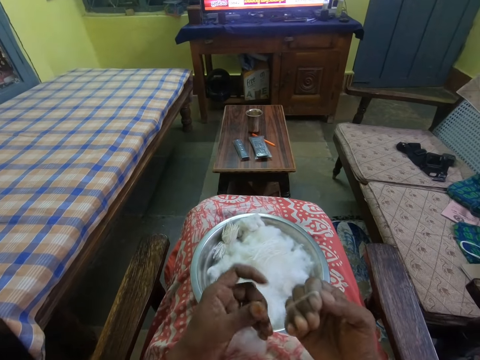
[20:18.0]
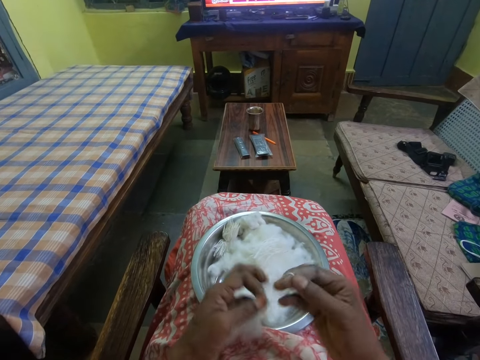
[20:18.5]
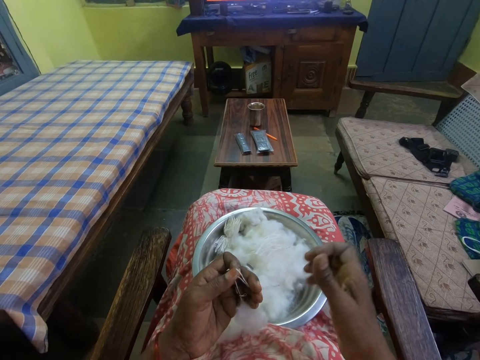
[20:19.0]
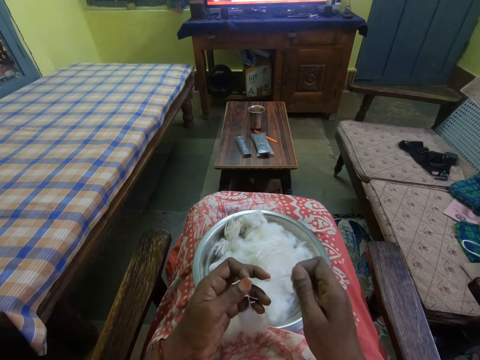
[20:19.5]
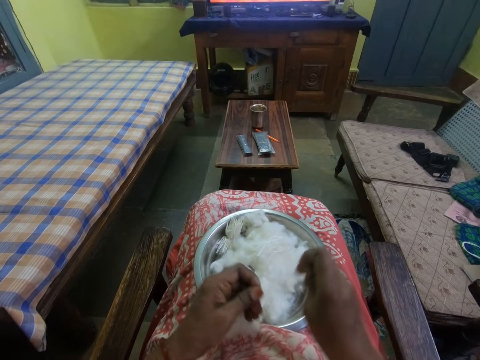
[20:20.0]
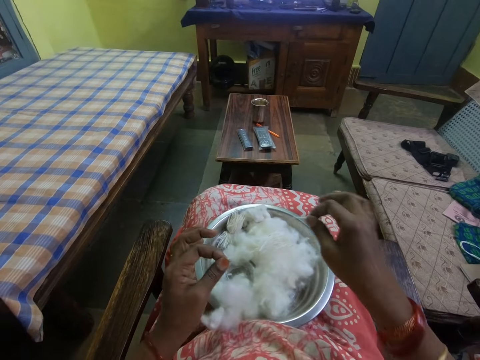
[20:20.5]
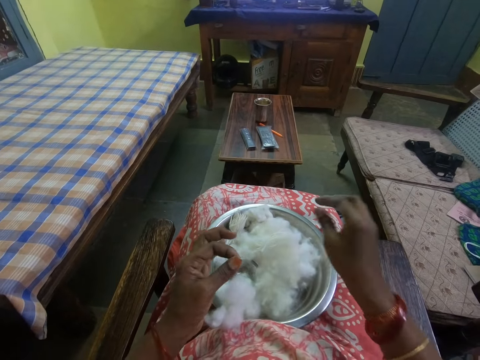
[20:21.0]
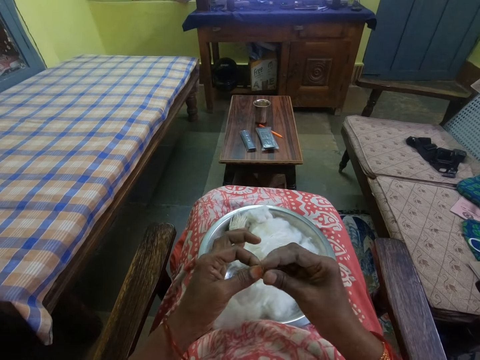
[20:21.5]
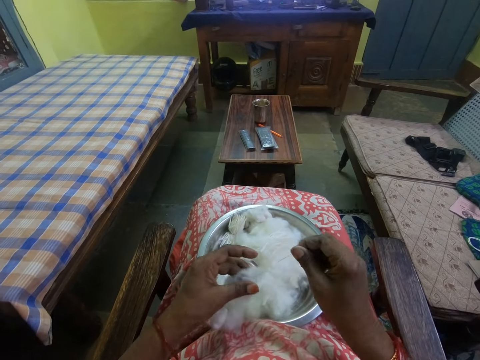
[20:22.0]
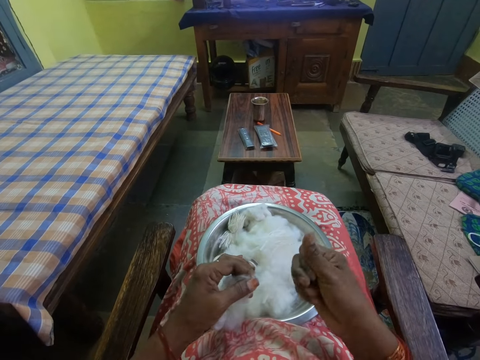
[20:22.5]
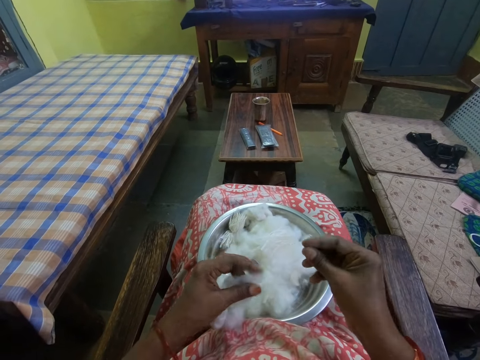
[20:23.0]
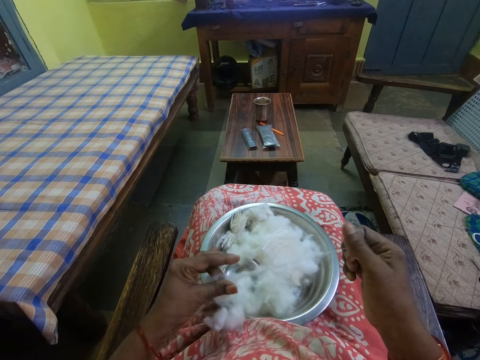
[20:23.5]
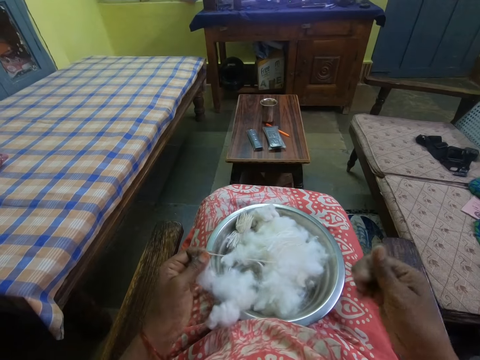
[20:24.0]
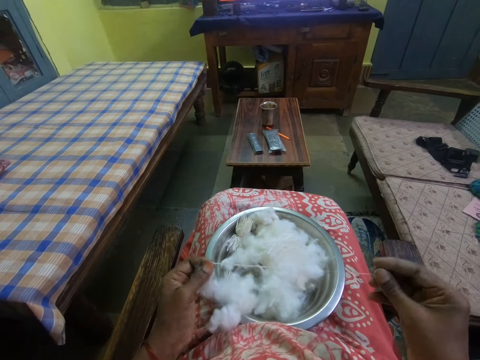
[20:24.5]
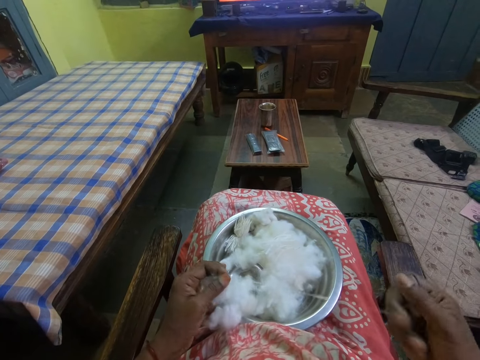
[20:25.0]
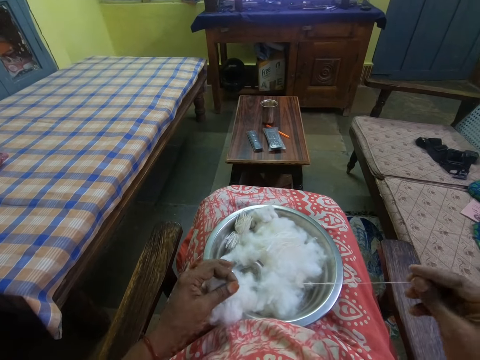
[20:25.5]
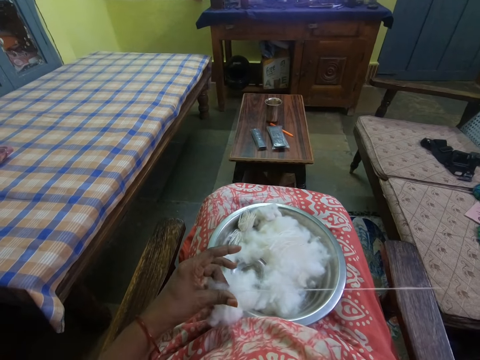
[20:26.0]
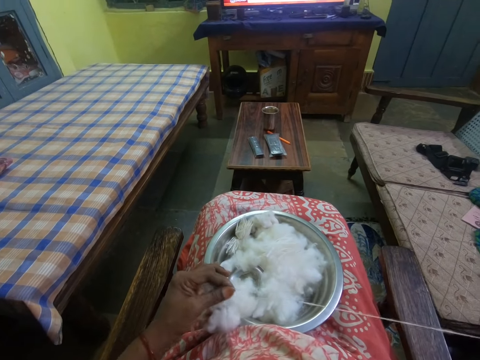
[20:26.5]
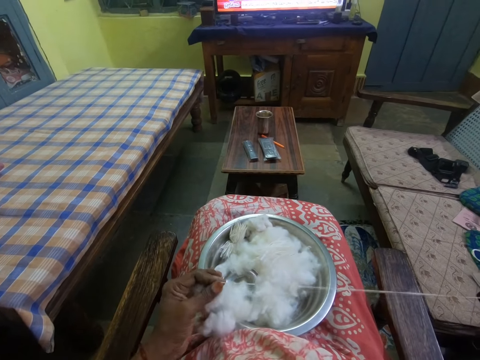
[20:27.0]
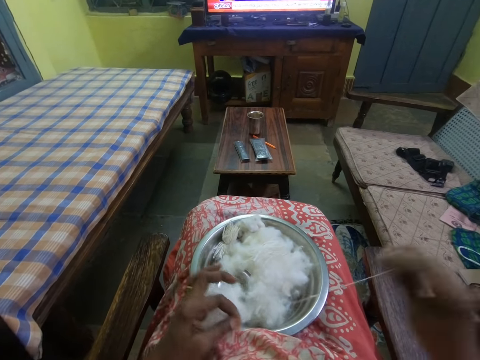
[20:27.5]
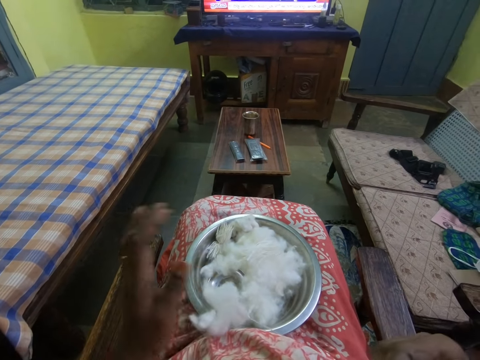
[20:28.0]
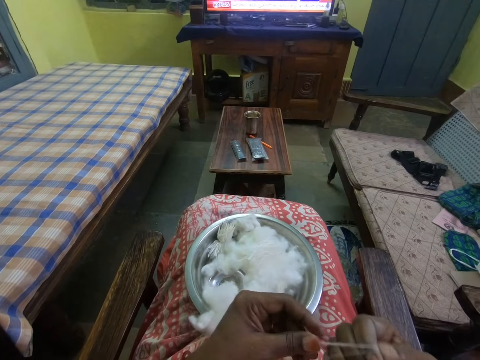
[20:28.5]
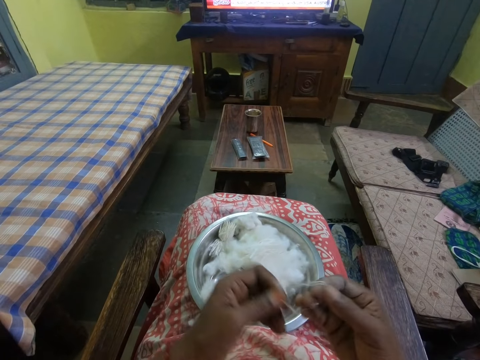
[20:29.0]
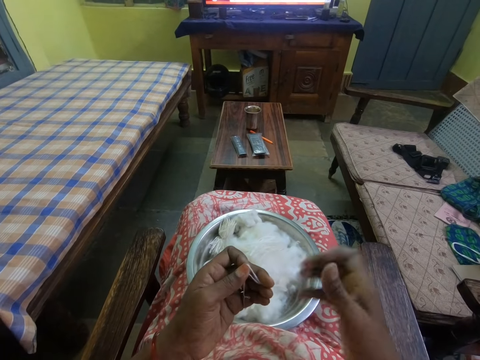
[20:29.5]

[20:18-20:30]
The camera wearer cuts the cotton with the hand. She places the cotton in the bowl. She picks up the cotton. She spins the cotton in her hands and rolls the cotton with the hand.

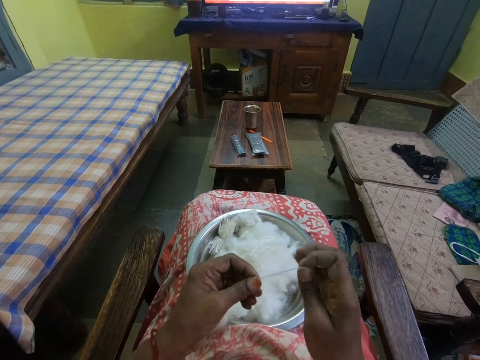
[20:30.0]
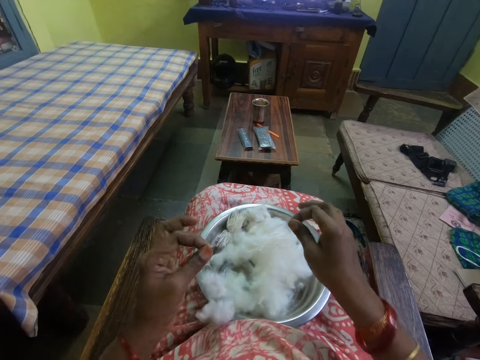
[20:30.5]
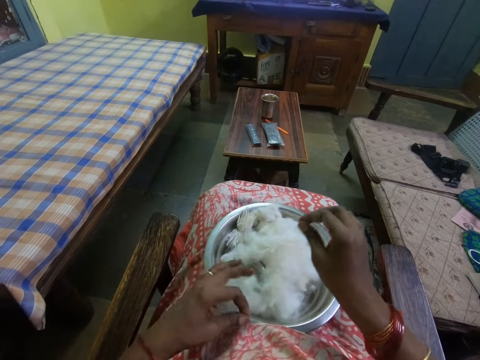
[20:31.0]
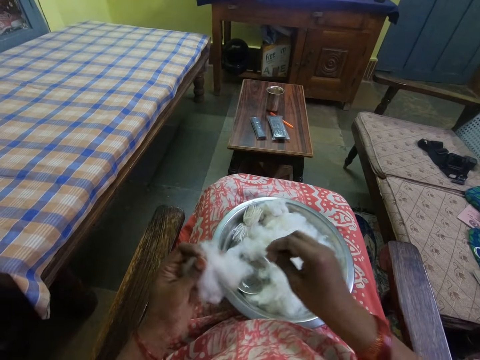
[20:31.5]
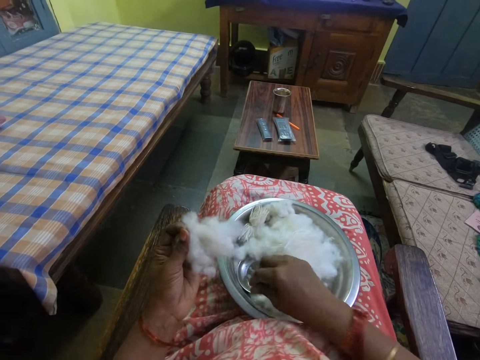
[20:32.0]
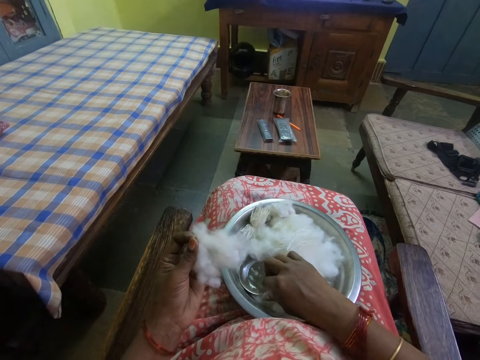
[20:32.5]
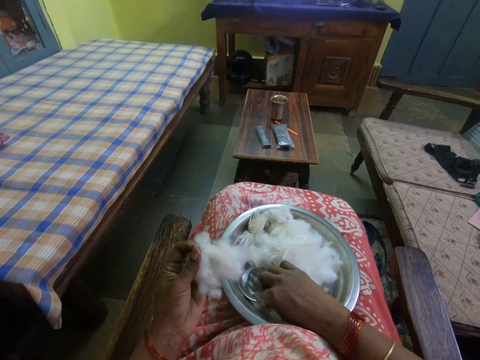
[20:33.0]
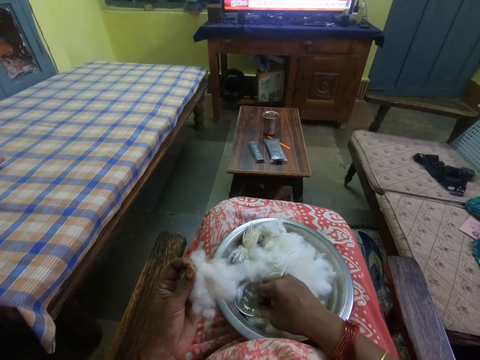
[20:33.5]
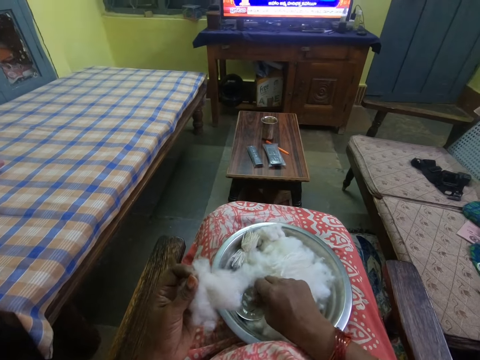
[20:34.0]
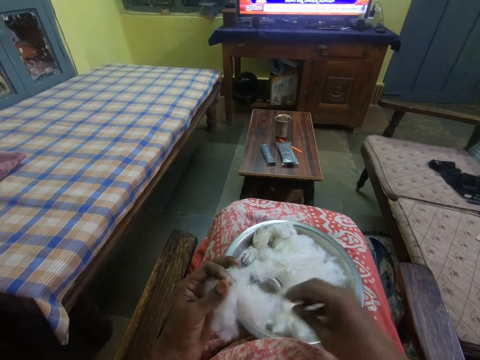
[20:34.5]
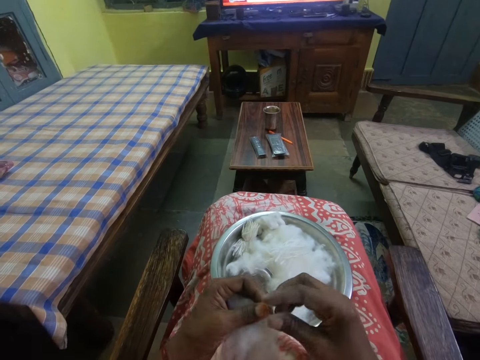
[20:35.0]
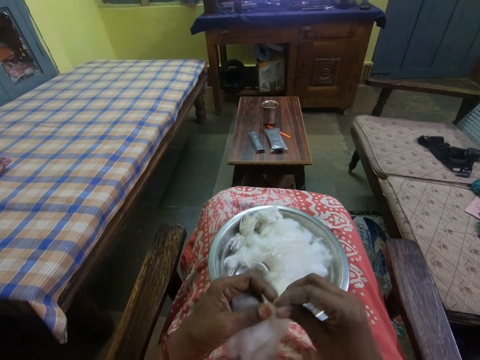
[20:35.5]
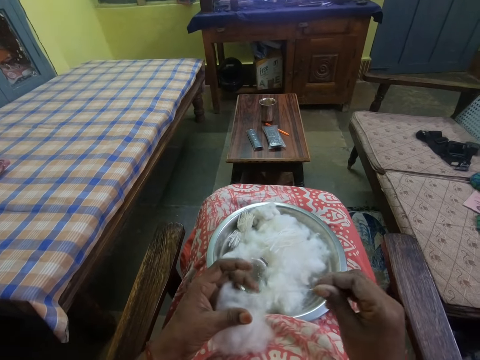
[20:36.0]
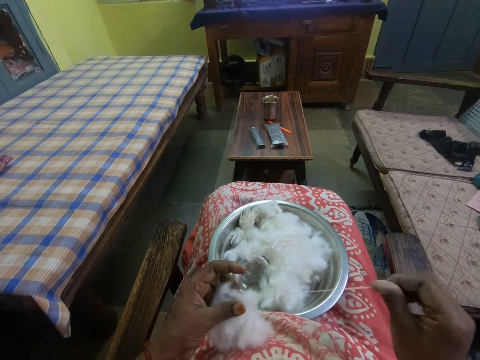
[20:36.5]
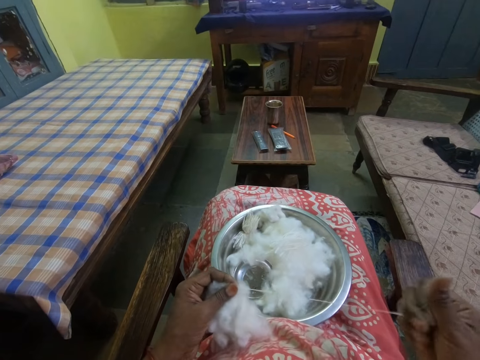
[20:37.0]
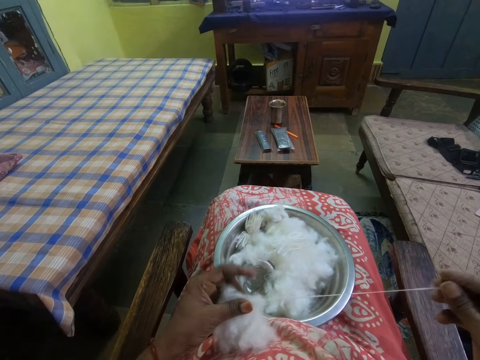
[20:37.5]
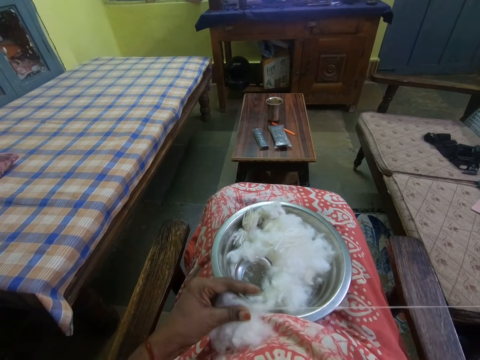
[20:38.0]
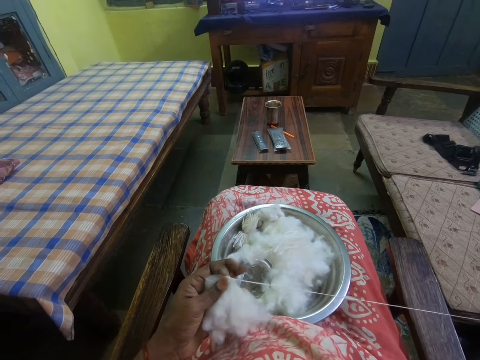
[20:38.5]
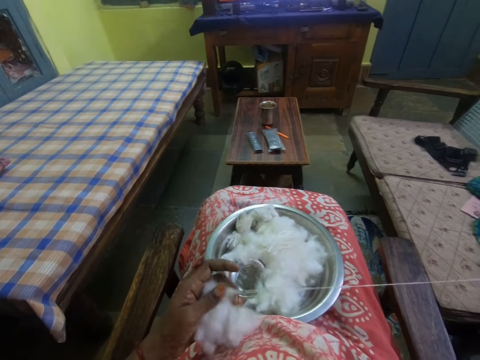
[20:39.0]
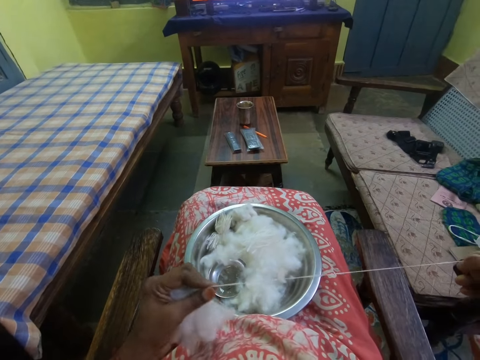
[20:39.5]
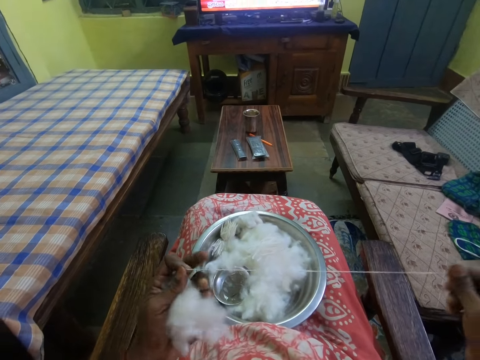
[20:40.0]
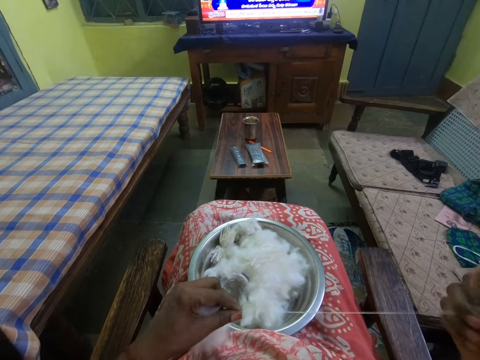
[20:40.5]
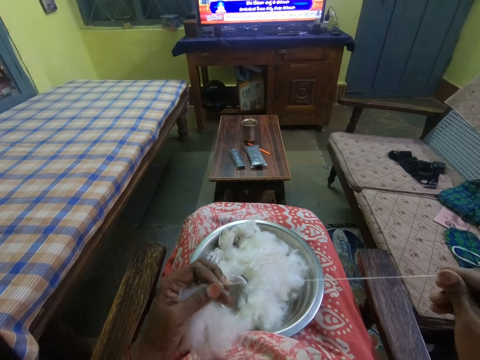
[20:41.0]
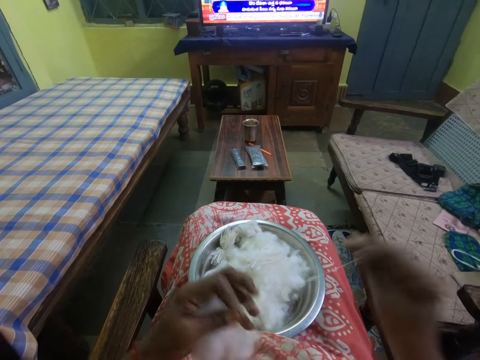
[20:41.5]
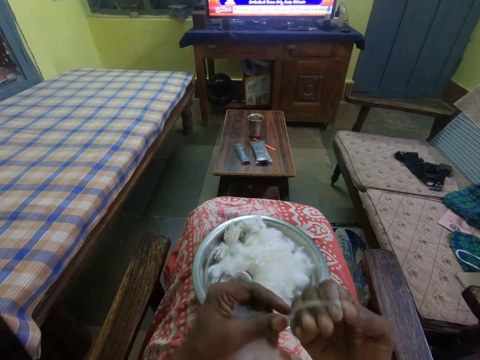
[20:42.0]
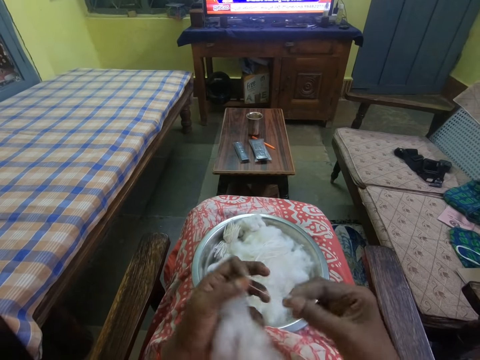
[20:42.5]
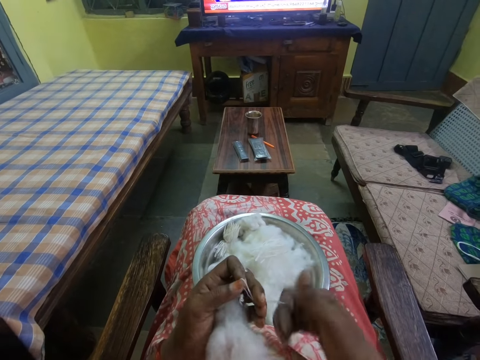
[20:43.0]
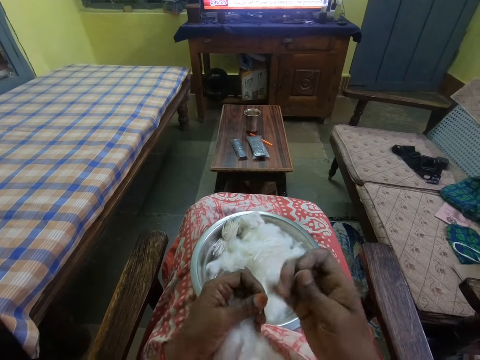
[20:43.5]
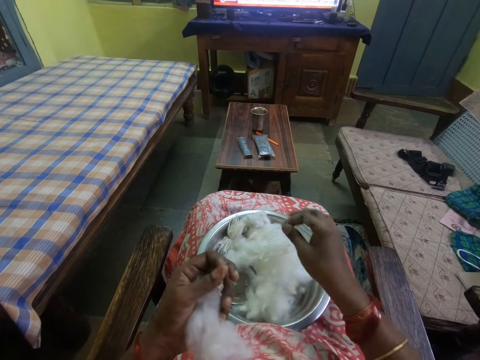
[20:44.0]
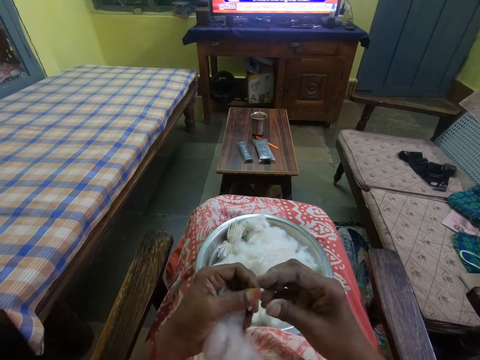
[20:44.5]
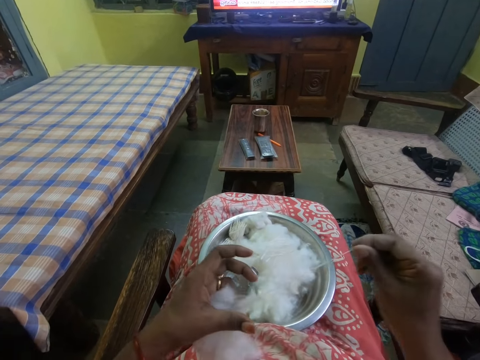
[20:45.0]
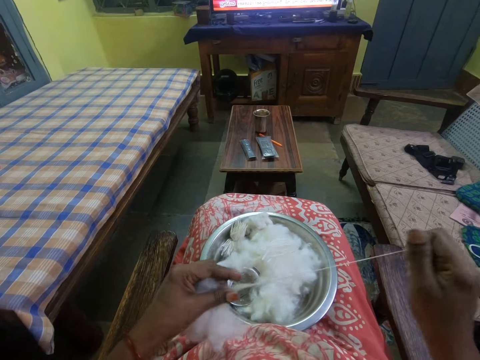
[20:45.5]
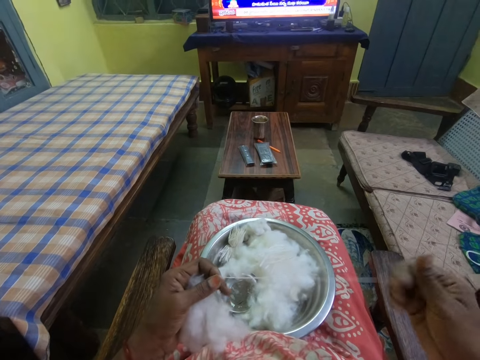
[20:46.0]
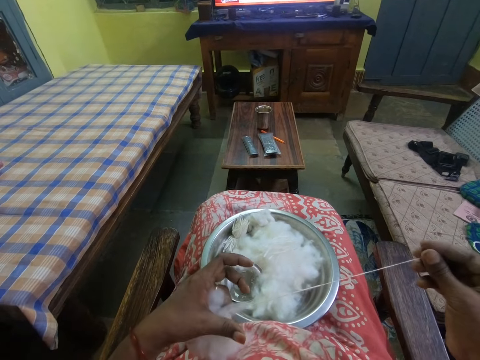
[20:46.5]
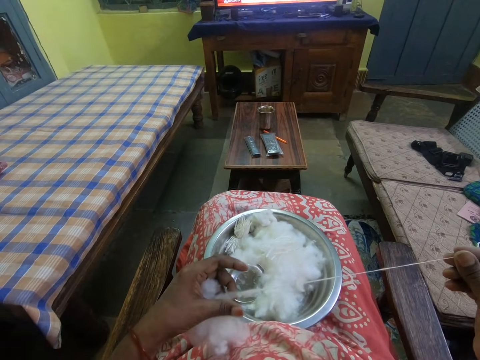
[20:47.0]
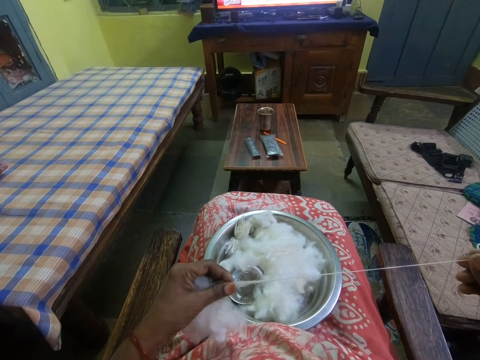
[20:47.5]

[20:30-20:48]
The camera wearer cuts the cotton with the hand. She places the cotton in the bowl. She touches ash in the bowl. She picks up the cotton. She spins the cotton in her hands and rolls the cotton with the hand. She cuts the cotton with the hand. She places the cotton in the bowl. She picks up the cotton. She rolls the cotton with the hand and spins the cotton in her hands.
